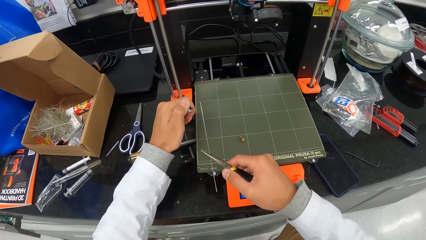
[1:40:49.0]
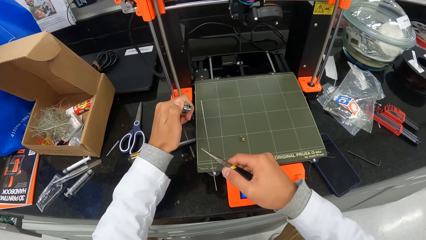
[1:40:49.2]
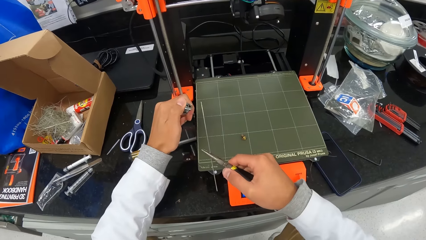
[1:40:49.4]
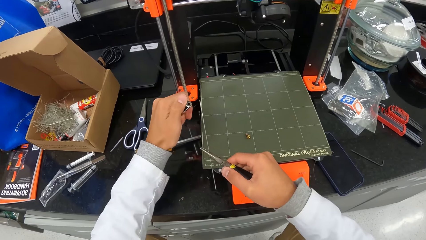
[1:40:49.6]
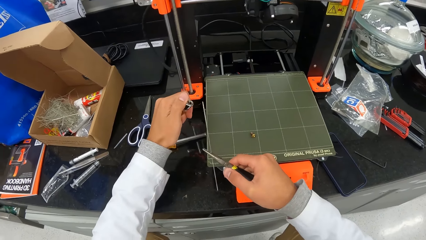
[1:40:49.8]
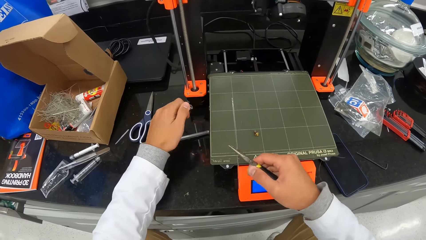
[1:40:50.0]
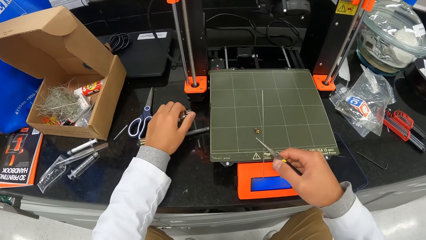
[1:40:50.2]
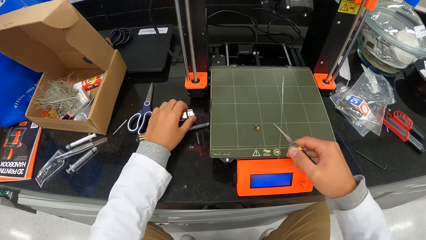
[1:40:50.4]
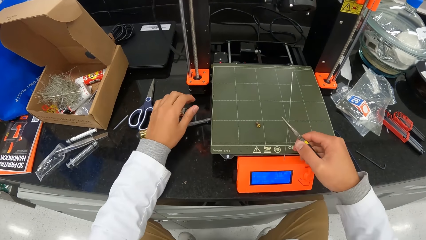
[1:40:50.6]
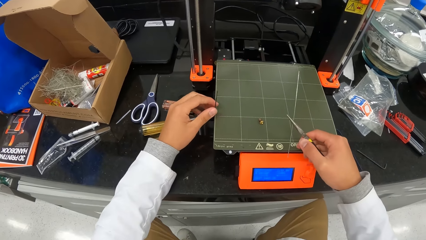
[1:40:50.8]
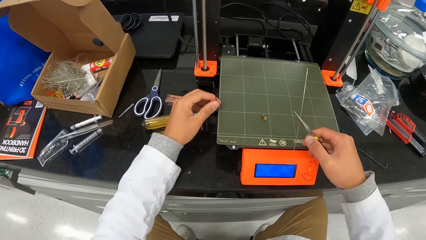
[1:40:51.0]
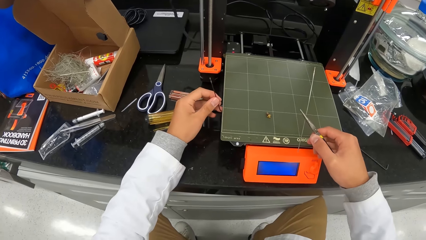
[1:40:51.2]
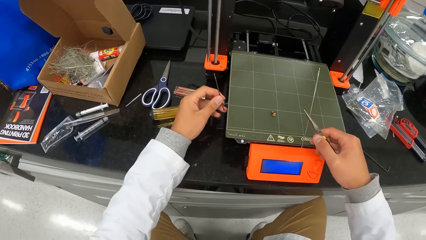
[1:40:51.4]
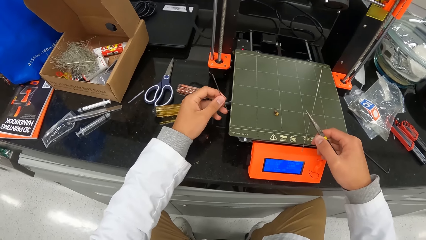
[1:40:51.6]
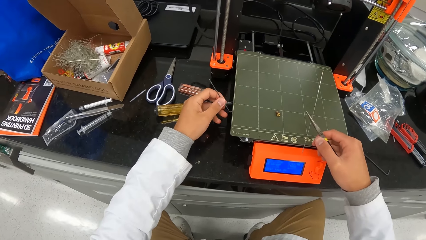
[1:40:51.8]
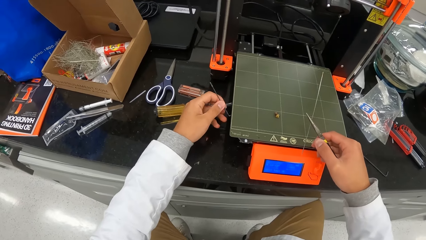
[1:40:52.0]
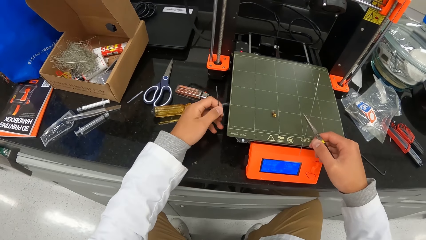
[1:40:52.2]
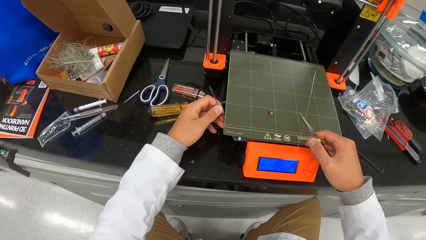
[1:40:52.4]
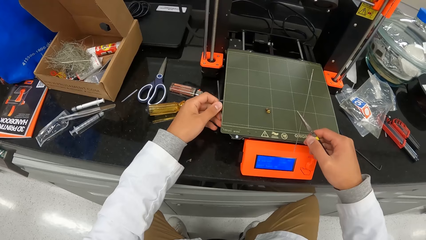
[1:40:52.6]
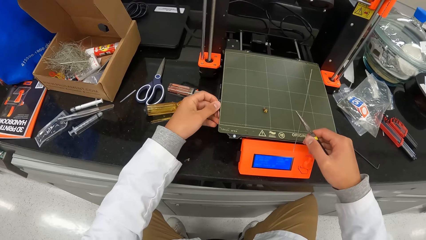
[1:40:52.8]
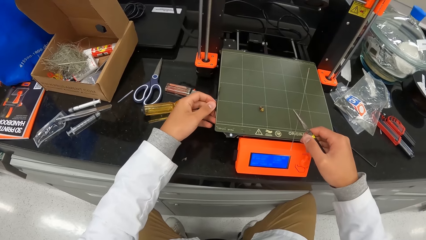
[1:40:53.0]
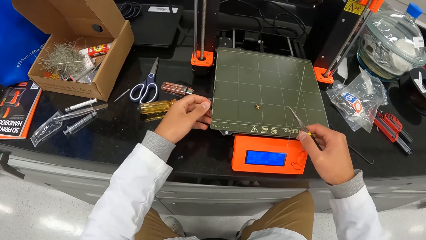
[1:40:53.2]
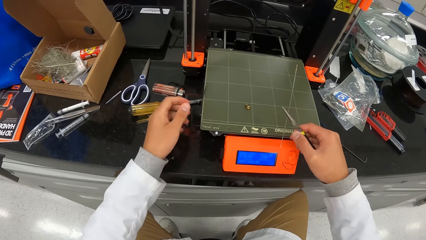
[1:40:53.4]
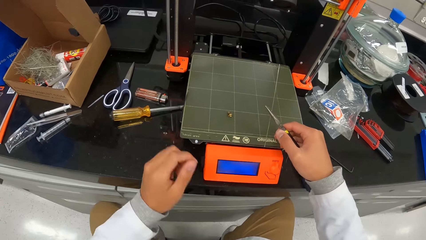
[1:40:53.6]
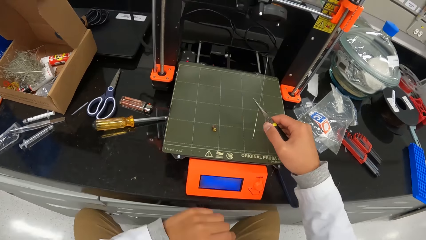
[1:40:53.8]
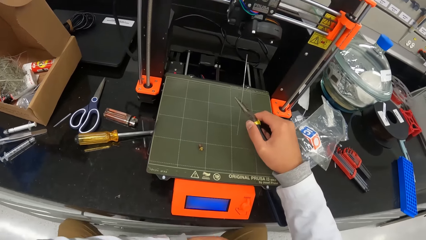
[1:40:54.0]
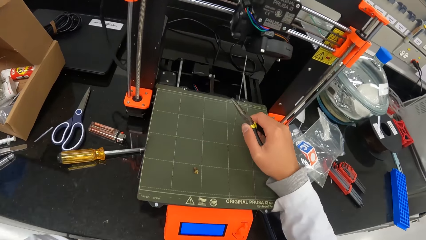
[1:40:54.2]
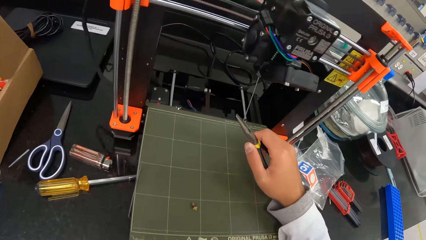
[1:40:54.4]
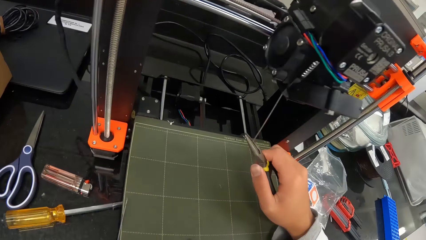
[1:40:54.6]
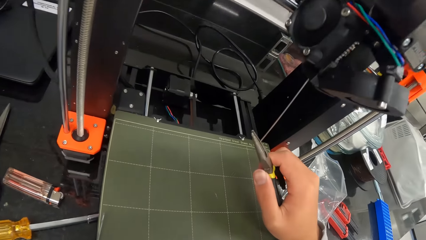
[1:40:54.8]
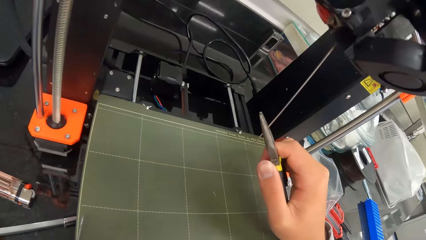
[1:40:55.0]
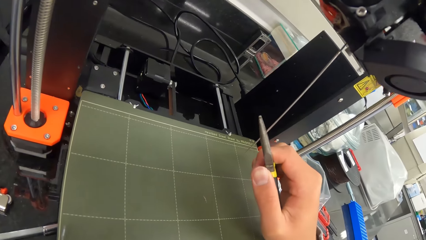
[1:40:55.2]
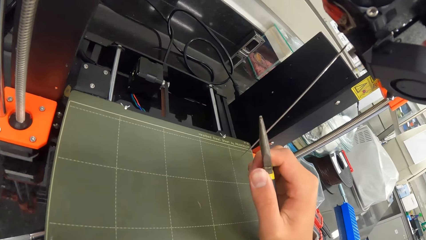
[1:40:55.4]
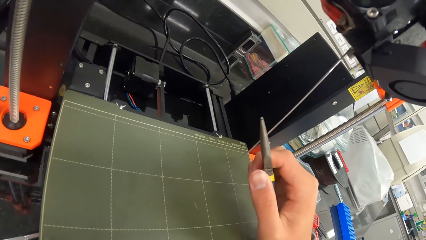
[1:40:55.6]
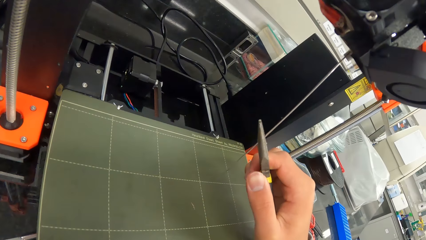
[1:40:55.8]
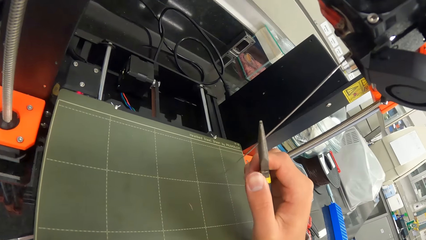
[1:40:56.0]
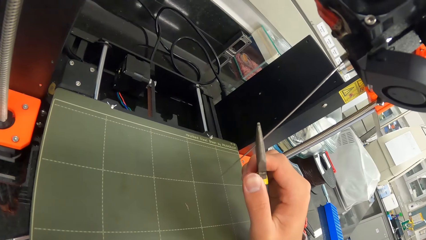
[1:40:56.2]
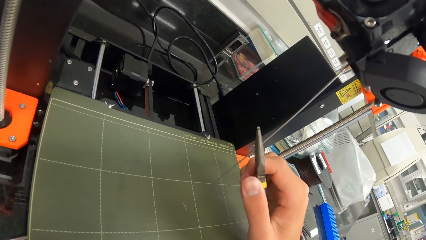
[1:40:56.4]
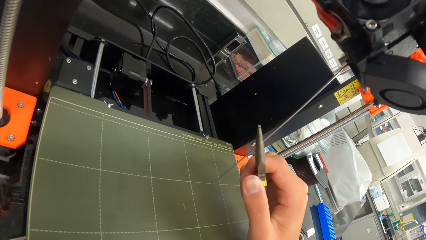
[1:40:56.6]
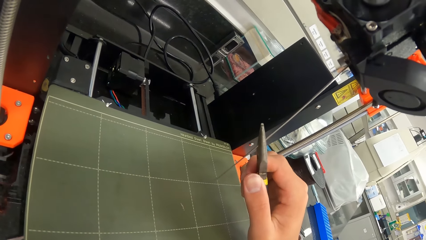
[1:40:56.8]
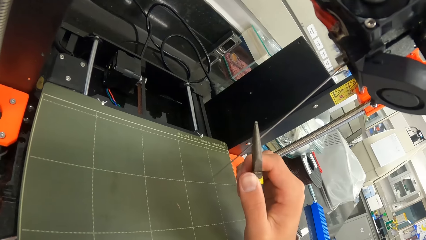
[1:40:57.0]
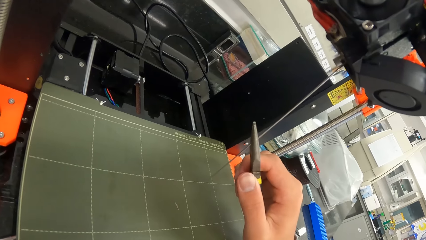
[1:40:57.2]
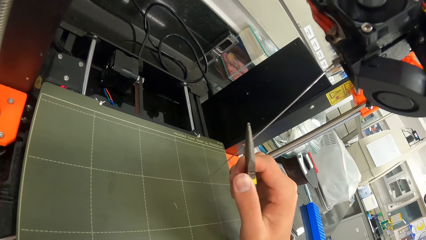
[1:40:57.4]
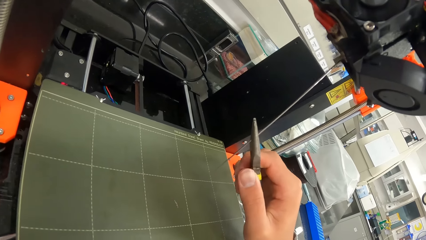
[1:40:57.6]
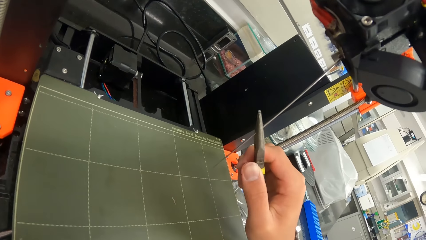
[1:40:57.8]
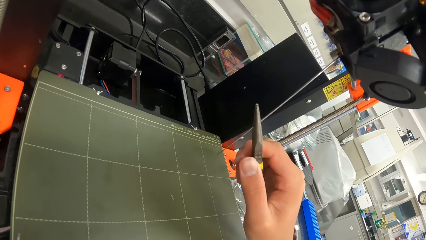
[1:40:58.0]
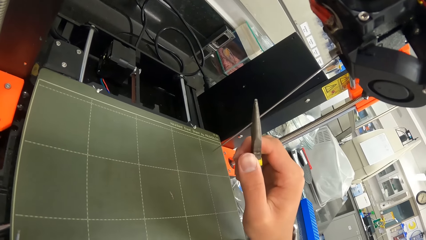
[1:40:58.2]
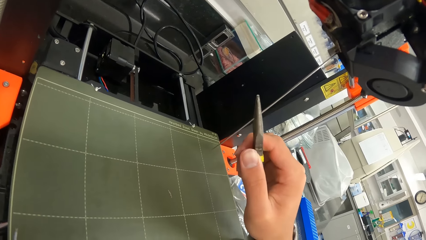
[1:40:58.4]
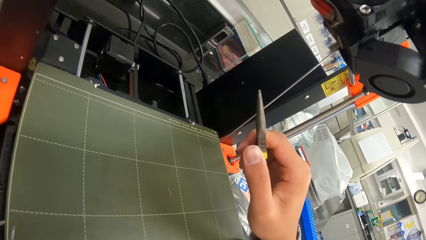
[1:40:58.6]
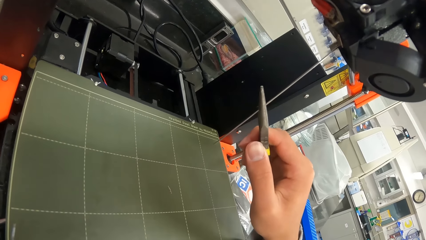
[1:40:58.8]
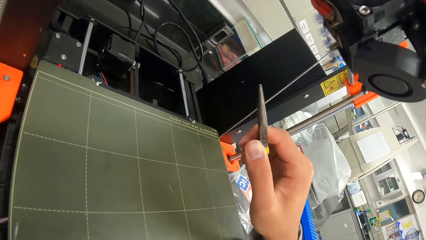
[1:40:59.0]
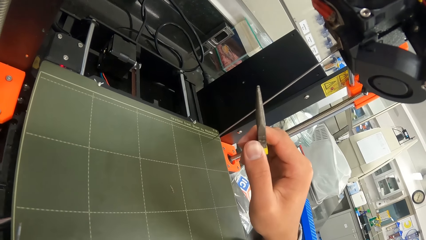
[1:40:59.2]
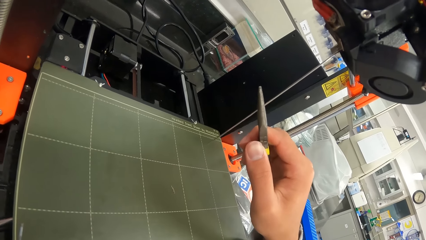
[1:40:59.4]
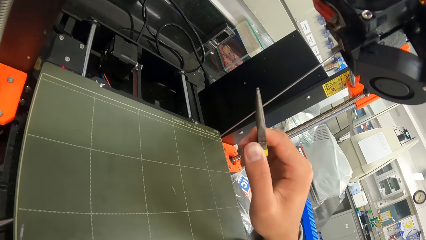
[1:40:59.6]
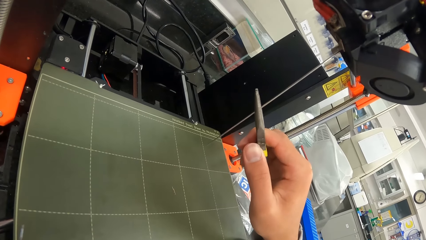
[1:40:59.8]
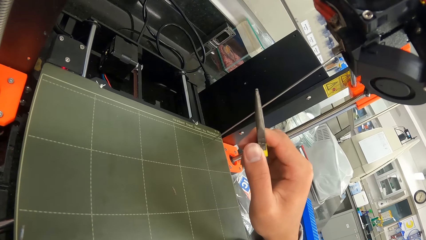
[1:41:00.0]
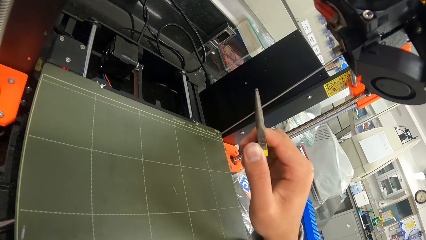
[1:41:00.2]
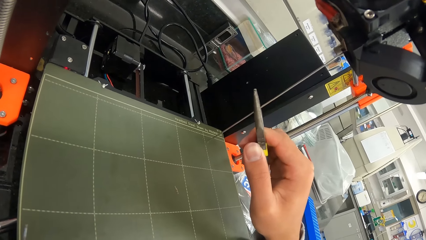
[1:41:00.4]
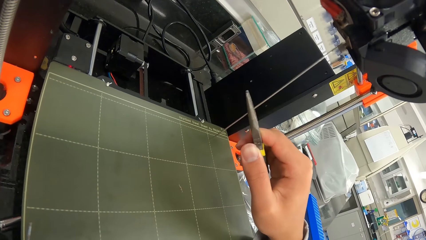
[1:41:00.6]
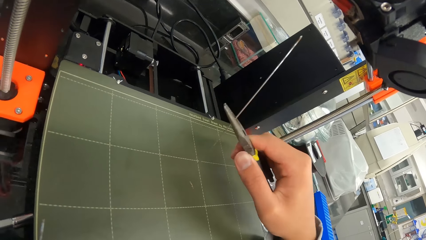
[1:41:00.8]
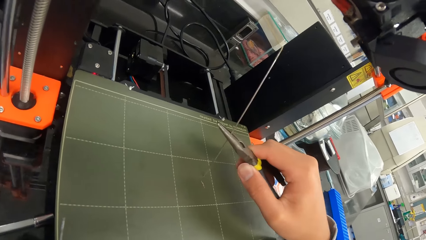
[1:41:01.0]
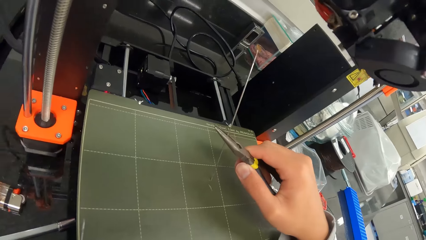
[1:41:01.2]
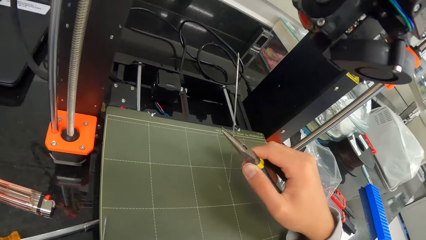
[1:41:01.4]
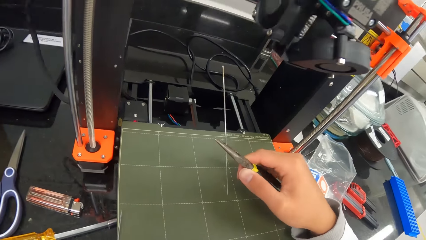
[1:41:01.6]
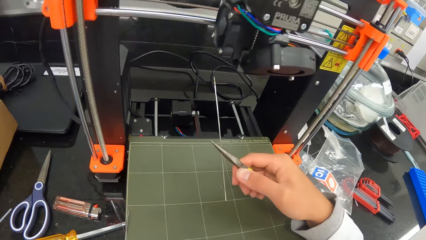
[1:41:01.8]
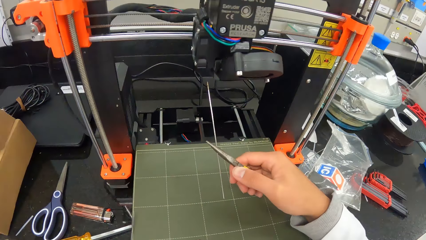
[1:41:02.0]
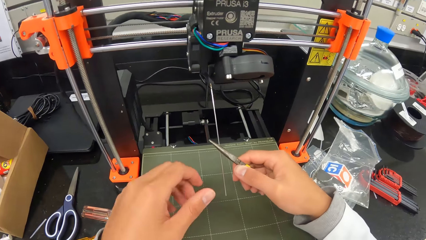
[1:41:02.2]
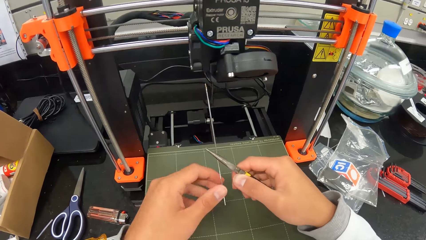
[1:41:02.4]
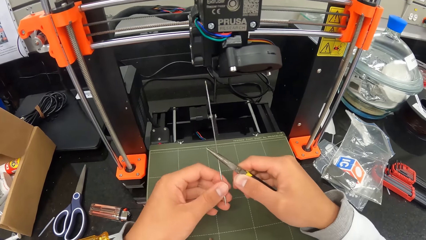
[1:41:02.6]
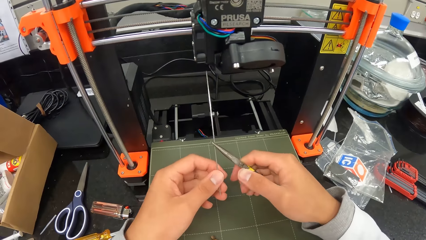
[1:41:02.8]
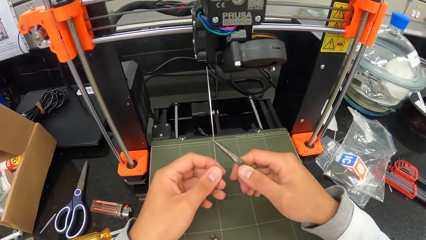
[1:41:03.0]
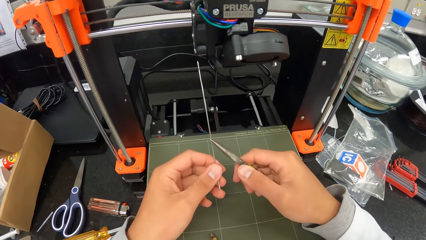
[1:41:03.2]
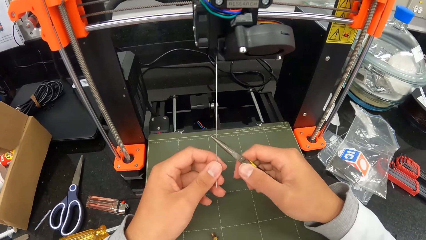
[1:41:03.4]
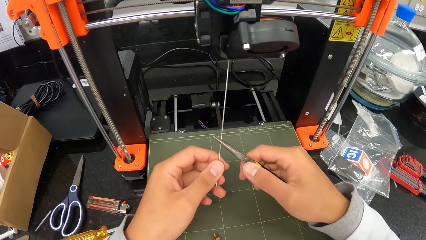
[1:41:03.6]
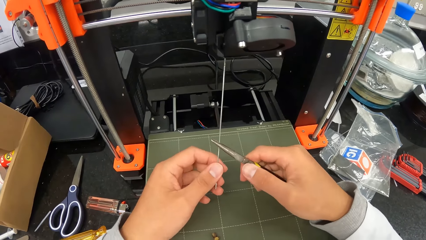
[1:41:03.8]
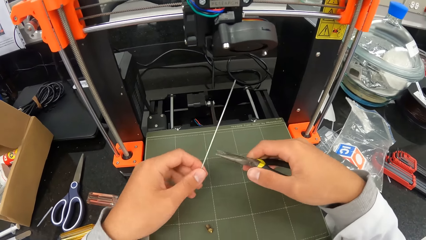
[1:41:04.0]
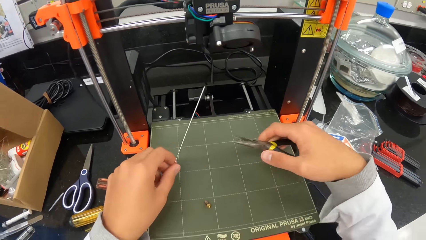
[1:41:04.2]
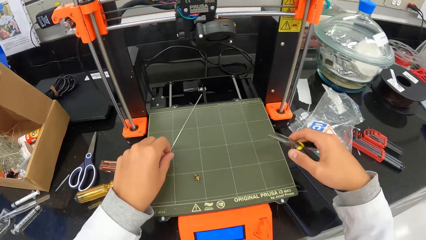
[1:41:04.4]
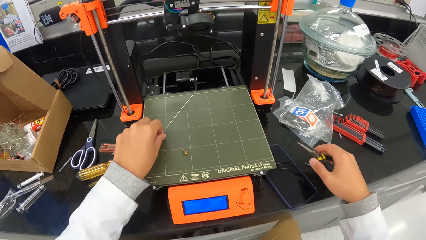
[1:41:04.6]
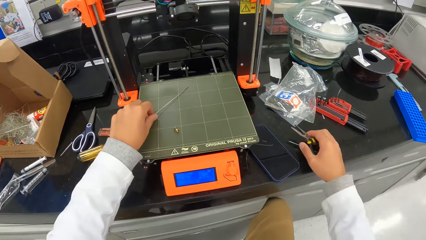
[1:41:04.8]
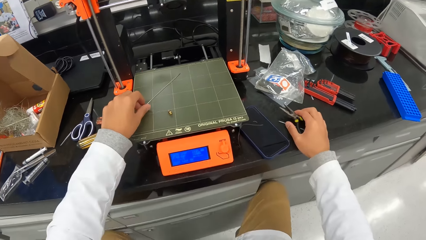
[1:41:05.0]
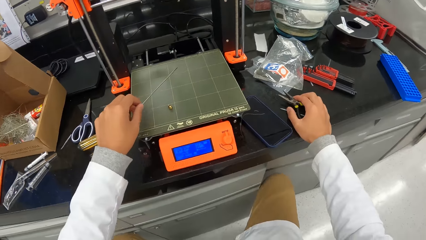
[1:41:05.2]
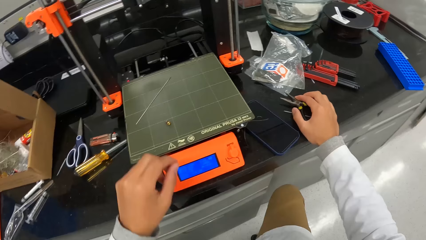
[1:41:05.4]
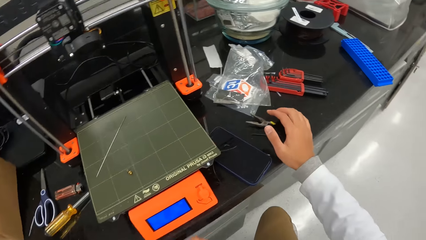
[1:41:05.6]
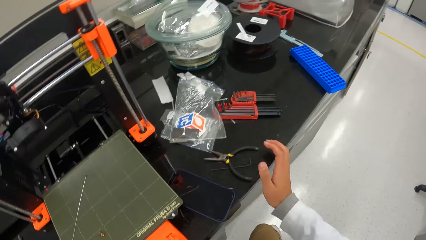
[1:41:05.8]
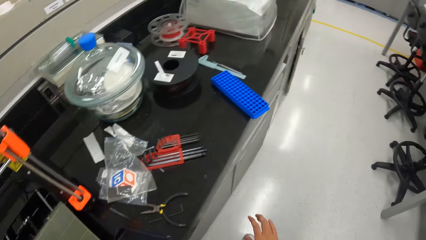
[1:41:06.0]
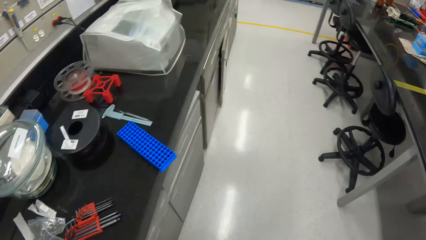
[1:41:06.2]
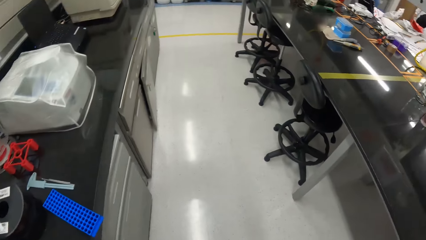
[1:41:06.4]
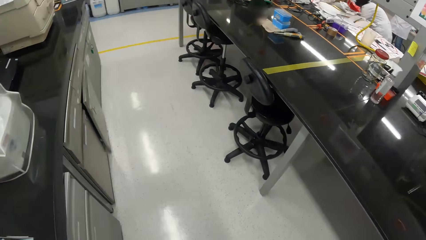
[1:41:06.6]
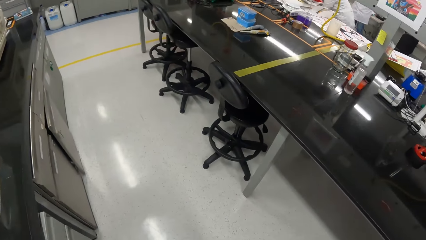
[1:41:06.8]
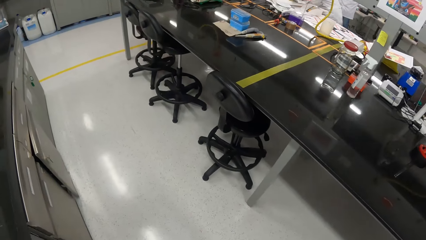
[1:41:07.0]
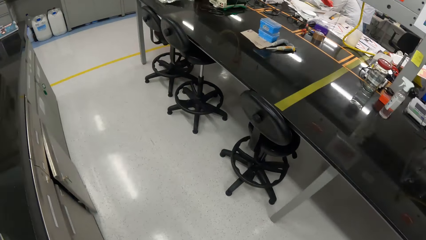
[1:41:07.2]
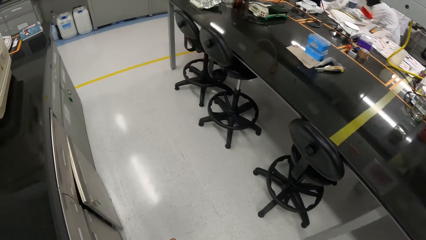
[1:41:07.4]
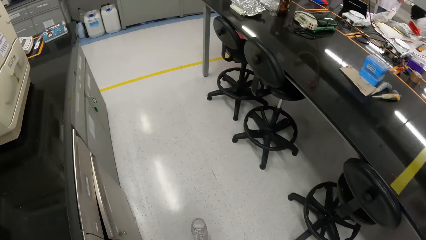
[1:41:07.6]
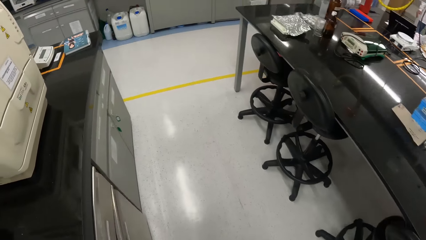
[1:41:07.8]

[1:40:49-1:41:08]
The camera wearer drops the lighter on the table with his left hand. He picks up an allen key from the printer with his left hand. He examines a metal or iron rod. He puts the iron rod in the printer with his right hand. He removes the metal rod. He puts the metal rod in the printer. He removes the metal rod from the printer. He removes the metal rod from the pliers. He drops the iron rod on the printer with his left hand. He drops the pliers on the table with his right hand. He walks on the floor to a table.
